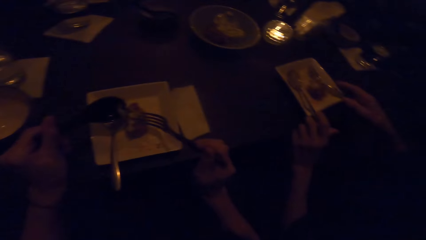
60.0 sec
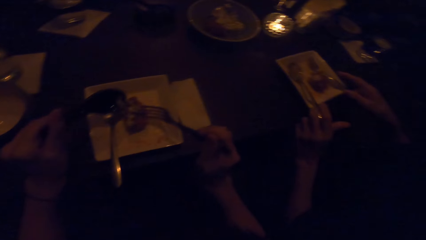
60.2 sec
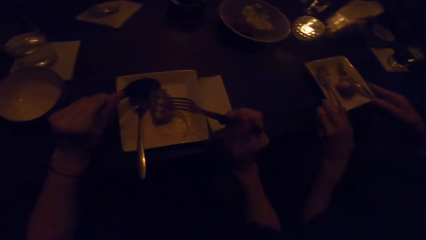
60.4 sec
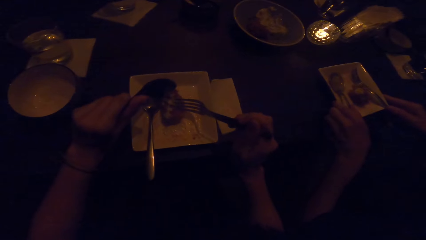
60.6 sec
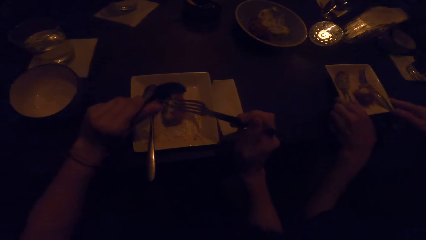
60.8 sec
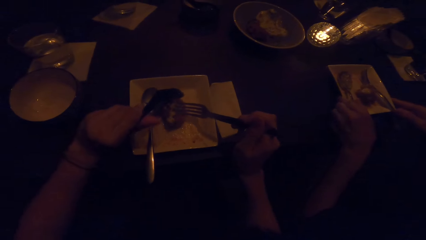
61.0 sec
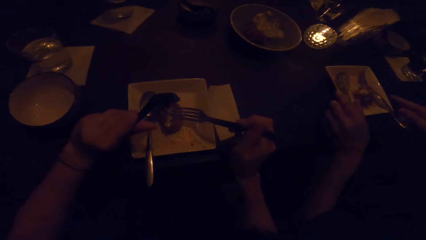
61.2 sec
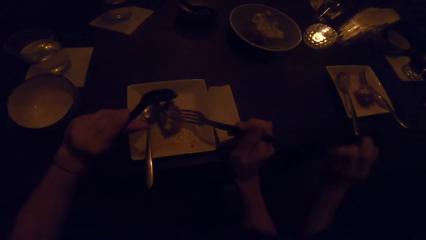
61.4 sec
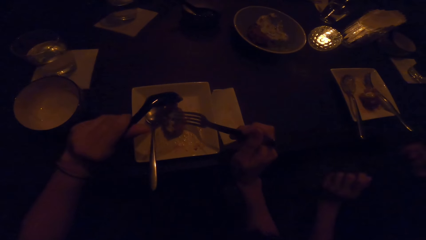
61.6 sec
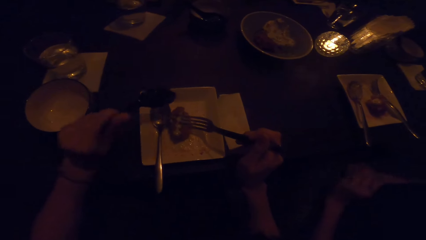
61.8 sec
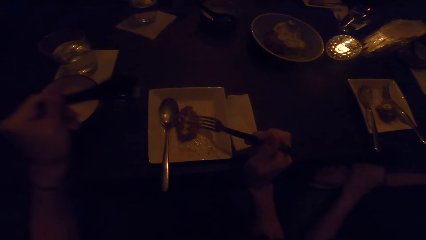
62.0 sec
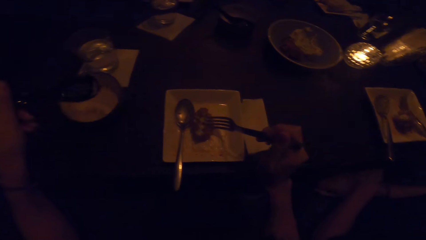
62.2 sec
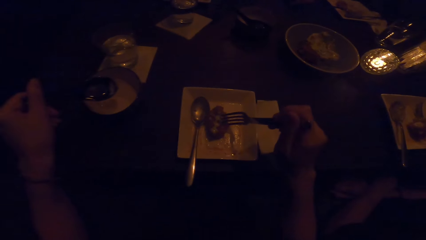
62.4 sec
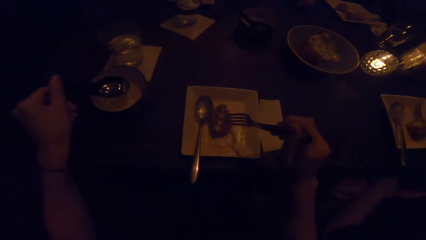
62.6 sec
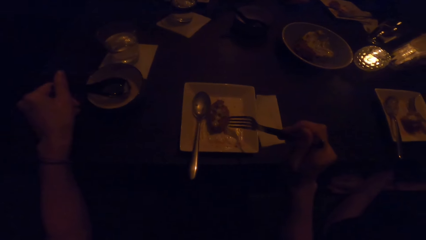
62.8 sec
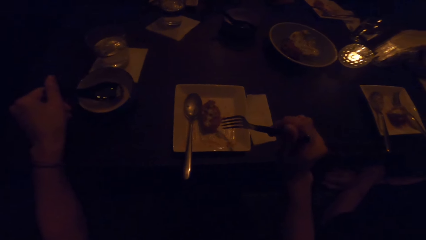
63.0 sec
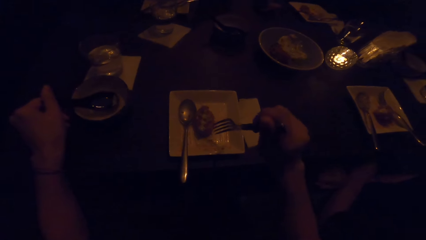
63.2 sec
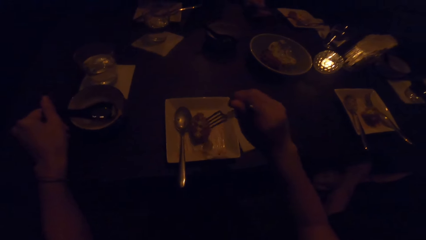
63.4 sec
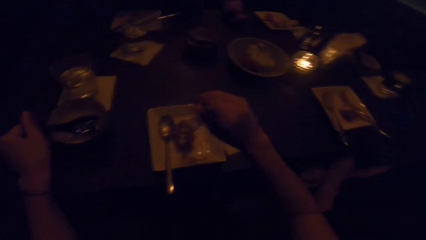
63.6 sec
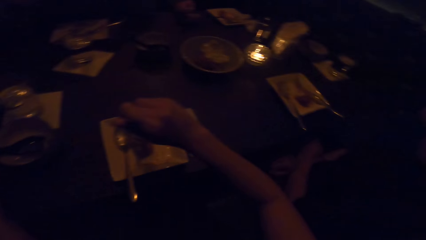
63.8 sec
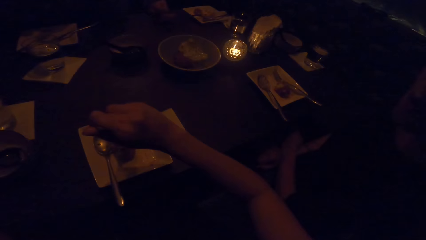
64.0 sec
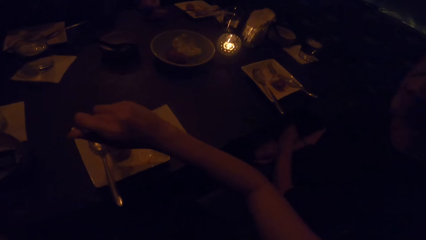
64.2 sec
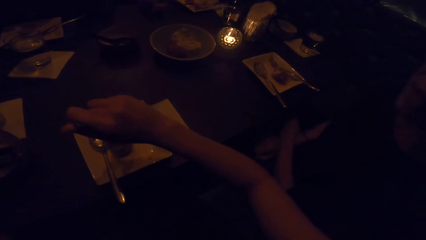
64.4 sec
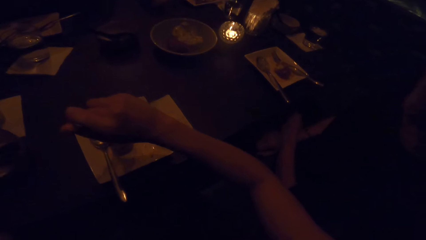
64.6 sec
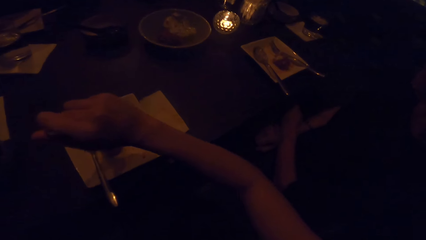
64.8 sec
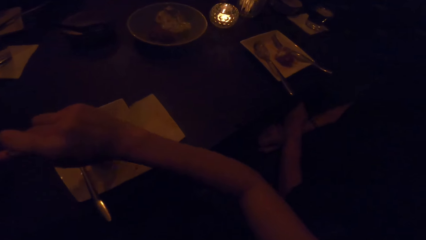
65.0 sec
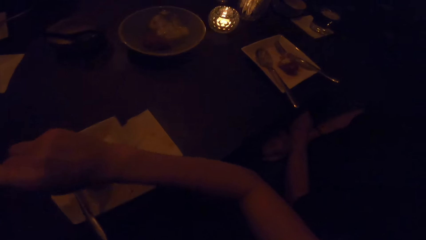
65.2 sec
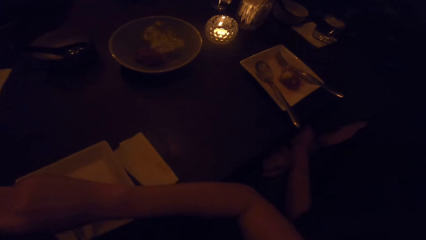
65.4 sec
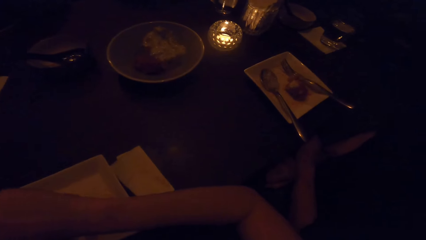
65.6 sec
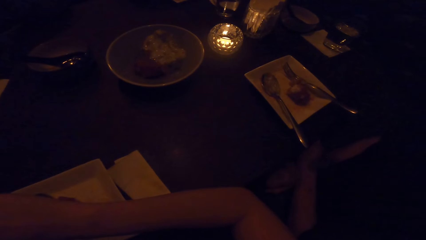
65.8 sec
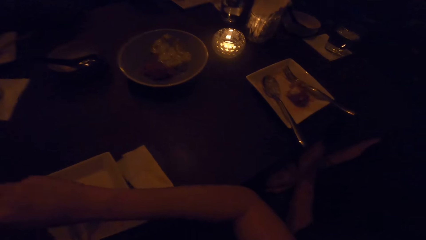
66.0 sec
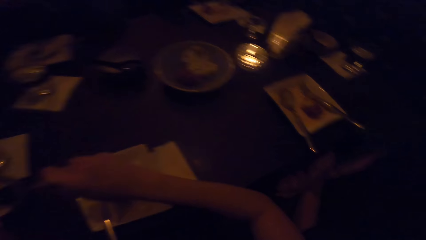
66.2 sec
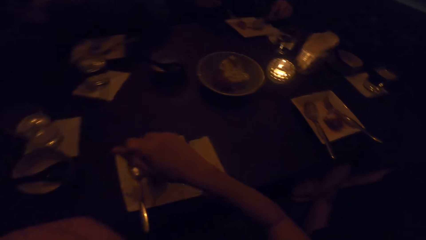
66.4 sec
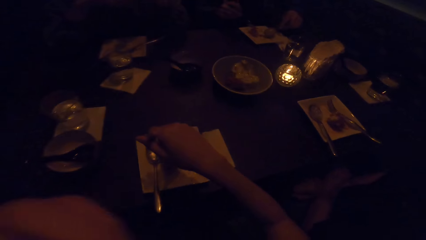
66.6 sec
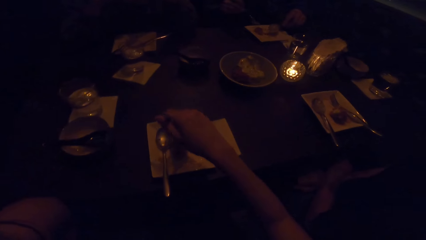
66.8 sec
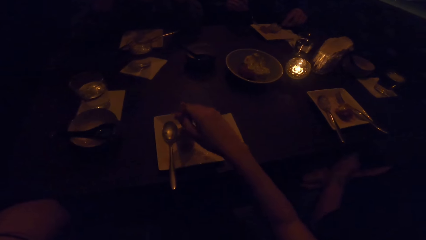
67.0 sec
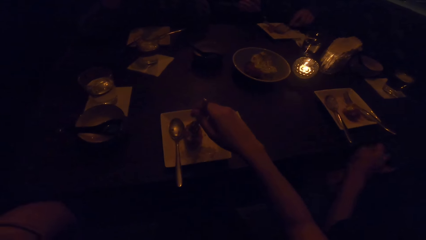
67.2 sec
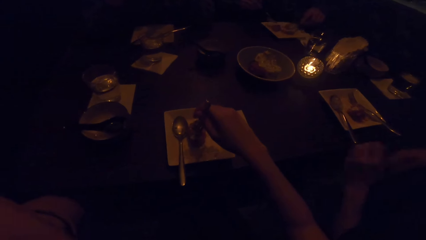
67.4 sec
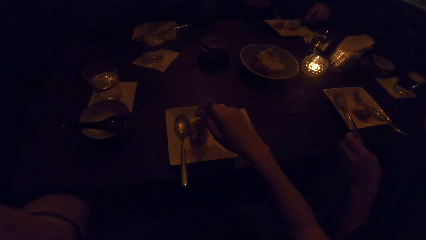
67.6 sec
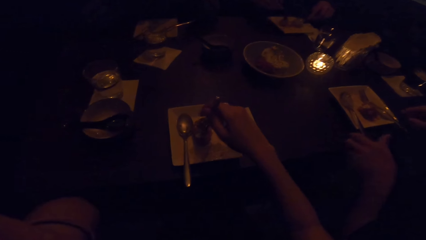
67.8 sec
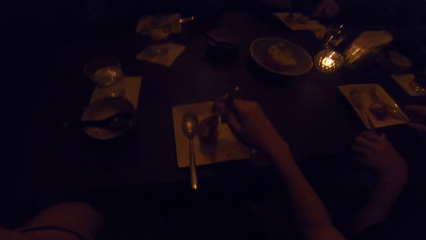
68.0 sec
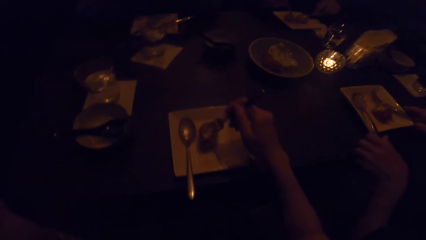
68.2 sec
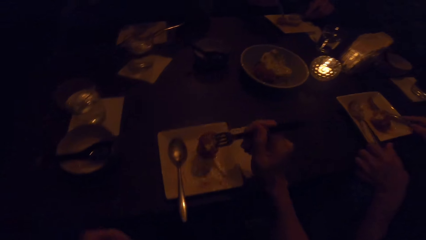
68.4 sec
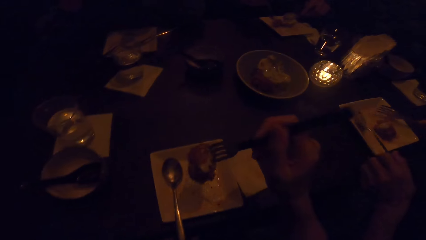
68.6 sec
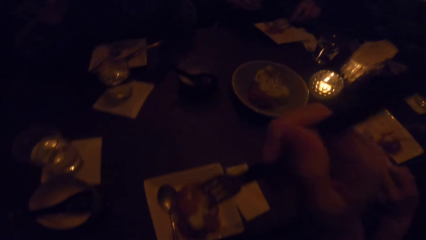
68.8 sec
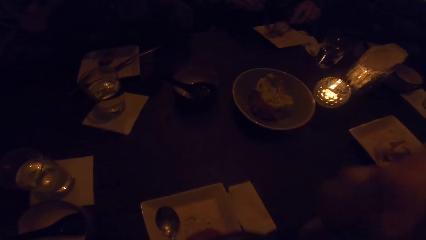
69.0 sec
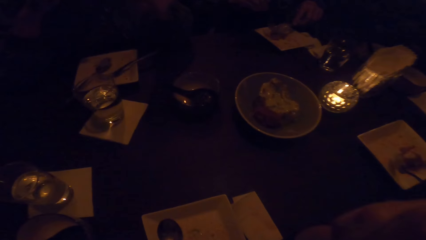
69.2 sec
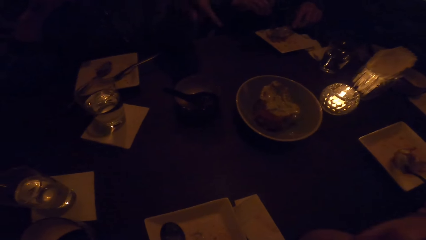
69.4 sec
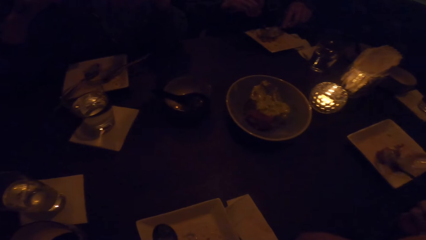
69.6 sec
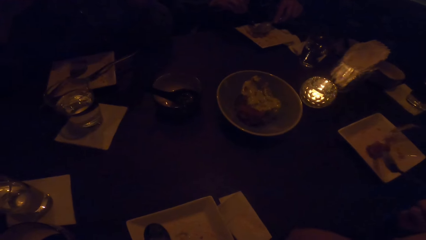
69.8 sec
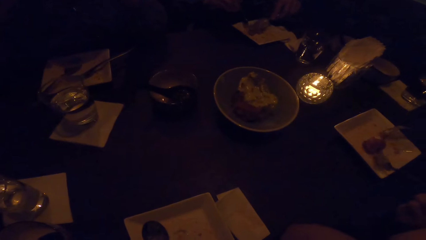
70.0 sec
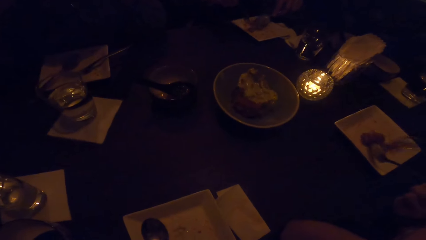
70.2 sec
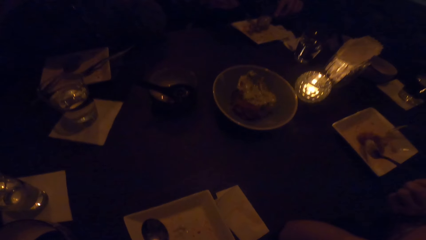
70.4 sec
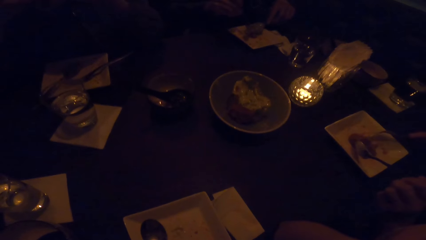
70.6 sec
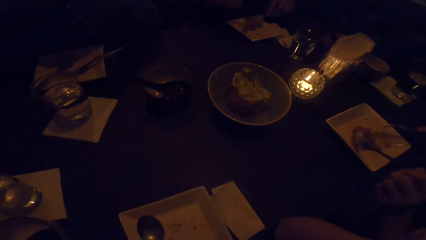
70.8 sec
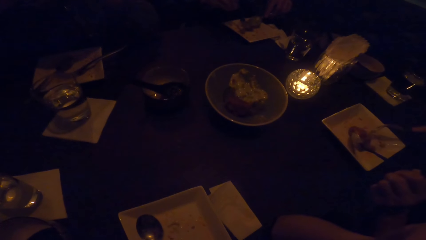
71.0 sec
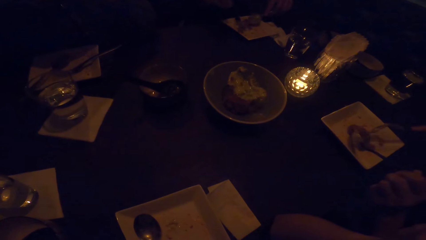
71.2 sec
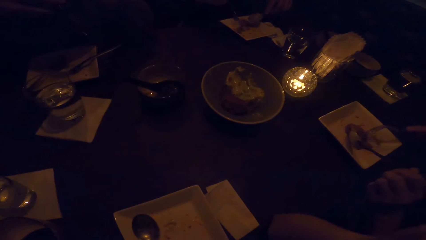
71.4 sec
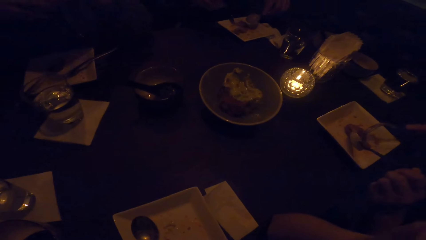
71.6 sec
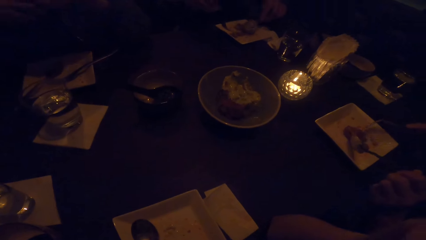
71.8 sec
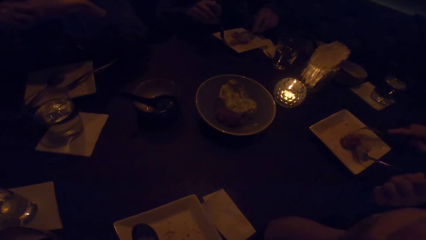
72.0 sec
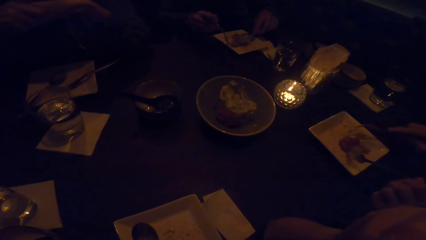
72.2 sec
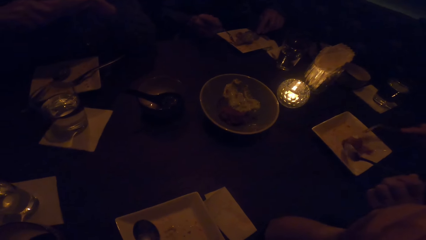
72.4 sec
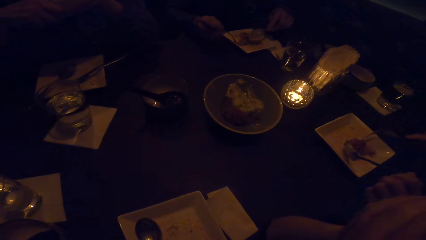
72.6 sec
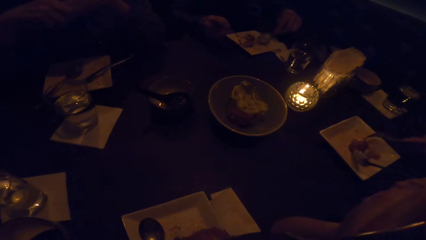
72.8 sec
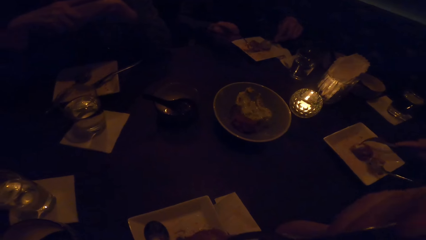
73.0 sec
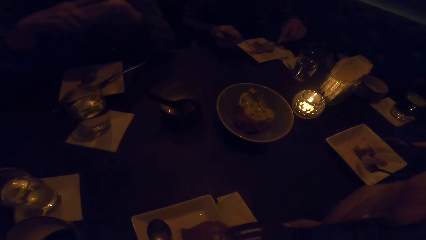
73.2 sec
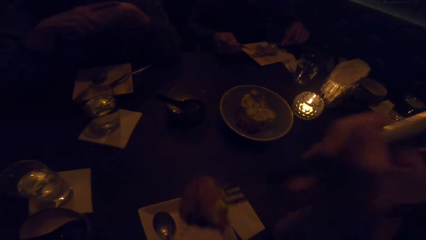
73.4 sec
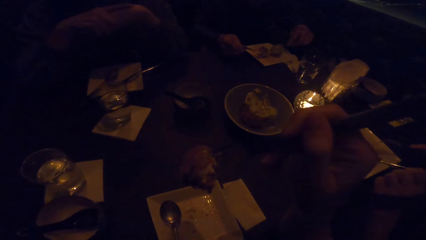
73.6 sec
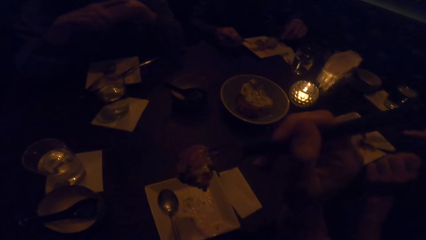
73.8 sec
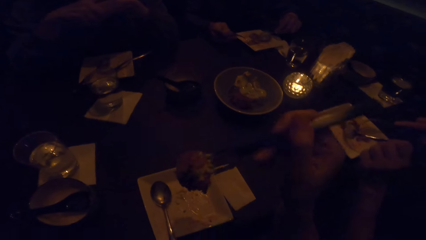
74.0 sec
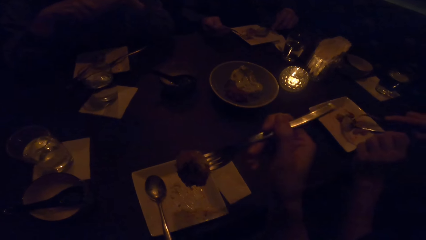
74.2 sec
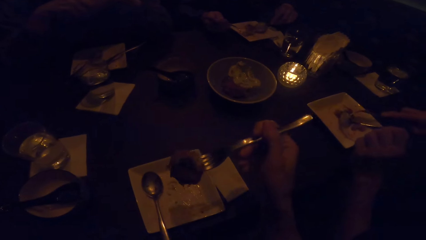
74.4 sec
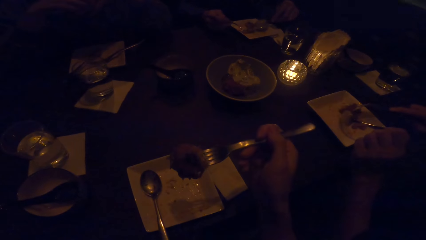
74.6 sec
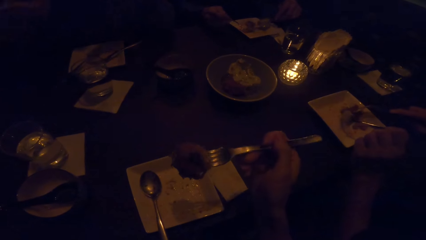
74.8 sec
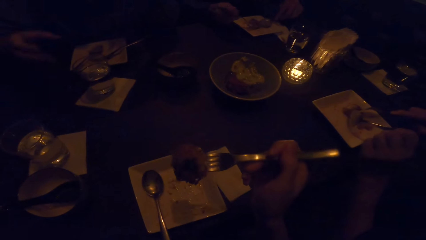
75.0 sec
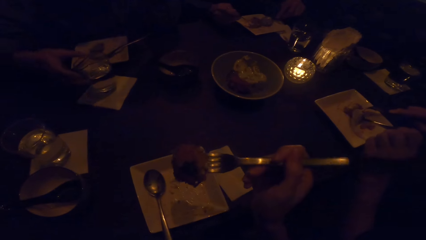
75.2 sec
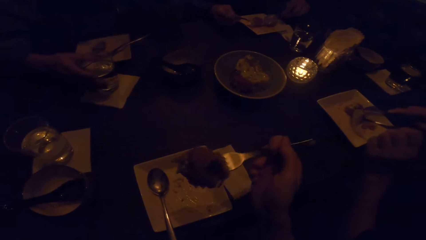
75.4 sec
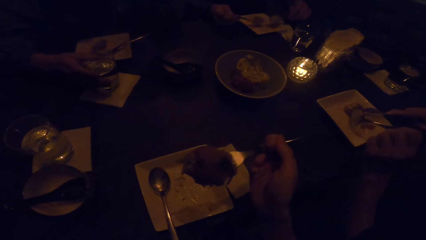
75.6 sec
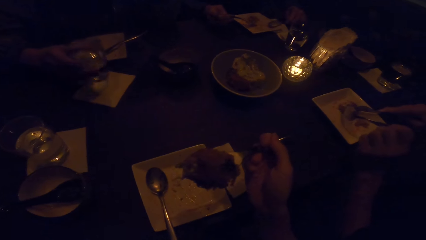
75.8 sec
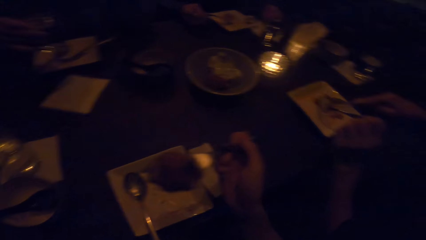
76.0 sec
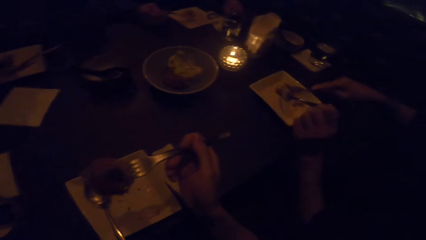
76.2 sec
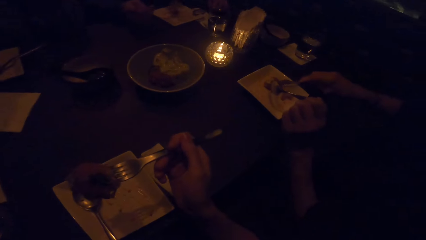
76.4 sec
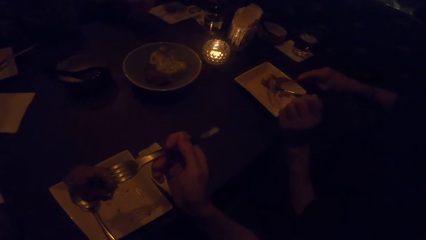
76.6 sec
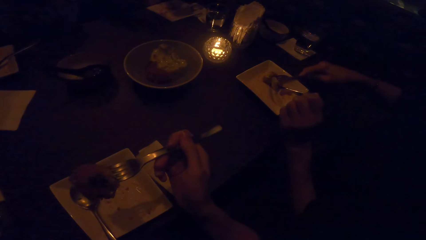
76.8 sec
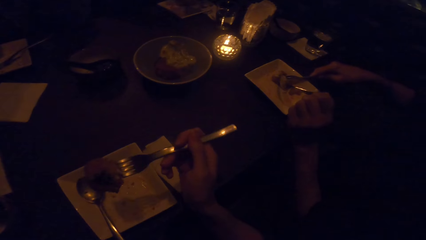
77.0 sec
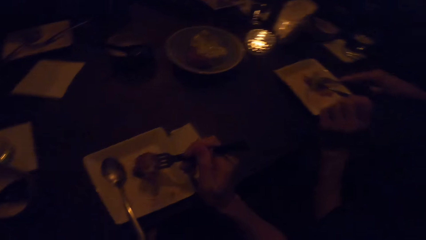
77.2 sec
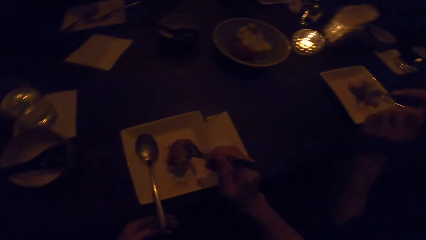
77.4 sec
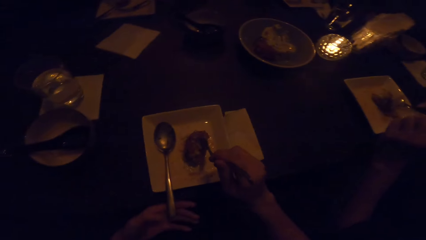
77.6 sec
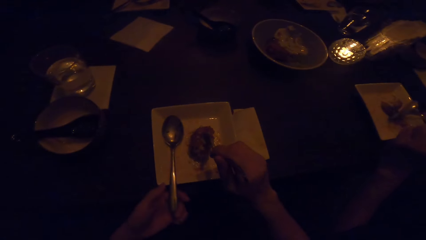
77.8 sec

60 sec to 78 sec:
A woman drops the cutlery in her right hand. The woman drops the cutlery in her left hand. The camera wearer uses the cutlery in his right hand to take the dessert. He looks around. The woman takes the cutlery with her right hand and takes the cutlery with her left hand. A man uses the cutlery in his right hand on the dessert. The camera wearer eats the dessert. The woman uses the cutlery in her left hand on the dessert and uses the cutlery in her right hand on the dessert. Another woman takes water from a glass. The camera wearer holds the food with a fork. The man drops the cutlery in his right hand on the plate.
